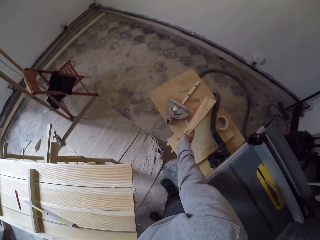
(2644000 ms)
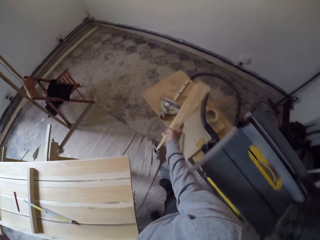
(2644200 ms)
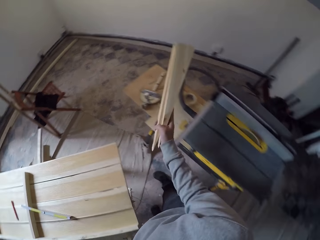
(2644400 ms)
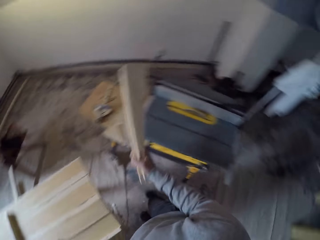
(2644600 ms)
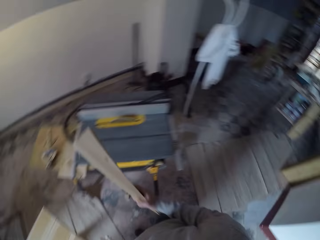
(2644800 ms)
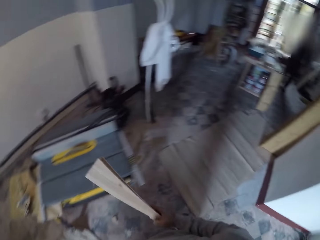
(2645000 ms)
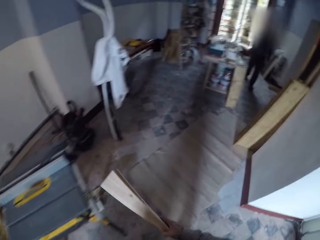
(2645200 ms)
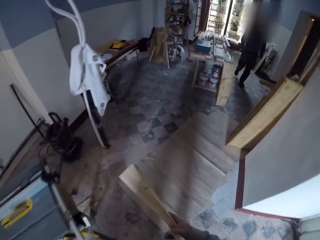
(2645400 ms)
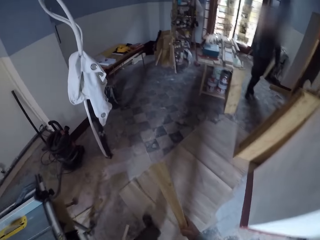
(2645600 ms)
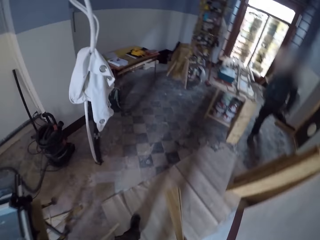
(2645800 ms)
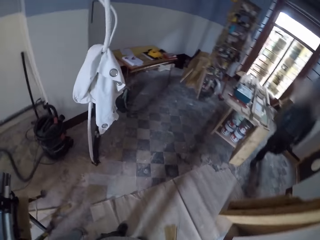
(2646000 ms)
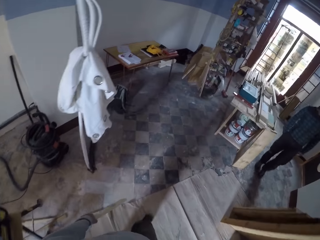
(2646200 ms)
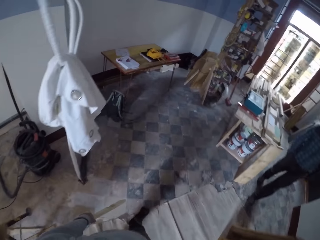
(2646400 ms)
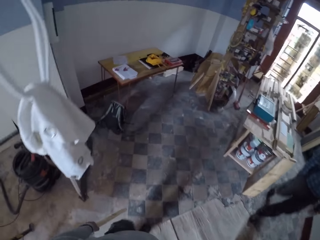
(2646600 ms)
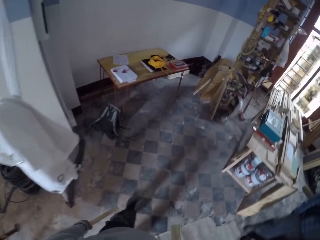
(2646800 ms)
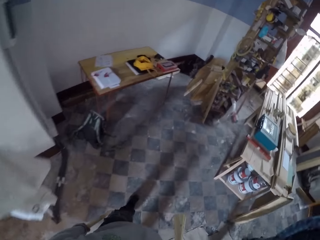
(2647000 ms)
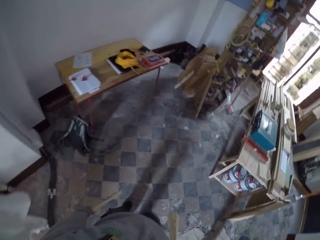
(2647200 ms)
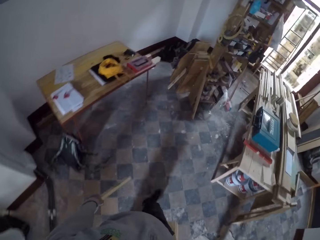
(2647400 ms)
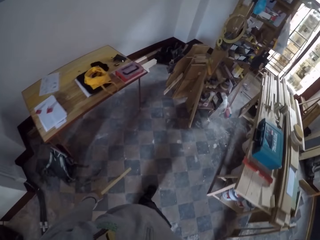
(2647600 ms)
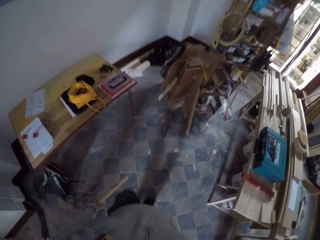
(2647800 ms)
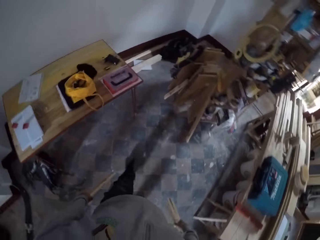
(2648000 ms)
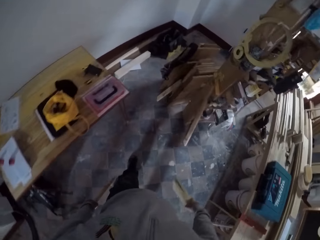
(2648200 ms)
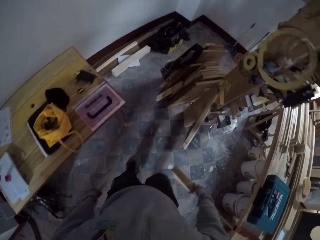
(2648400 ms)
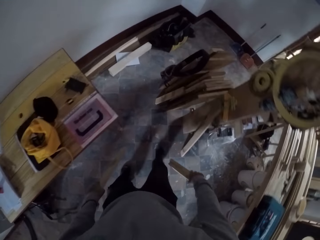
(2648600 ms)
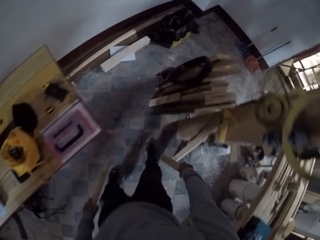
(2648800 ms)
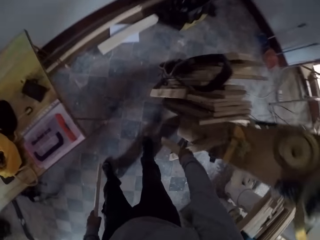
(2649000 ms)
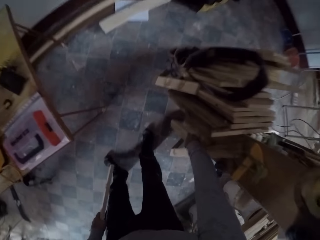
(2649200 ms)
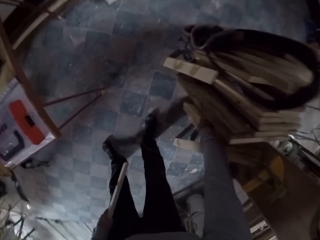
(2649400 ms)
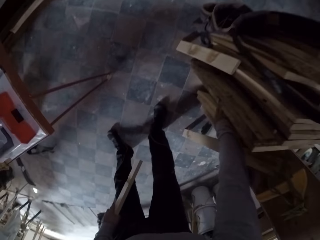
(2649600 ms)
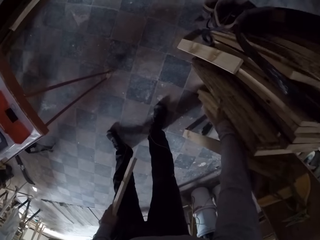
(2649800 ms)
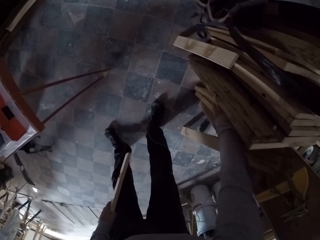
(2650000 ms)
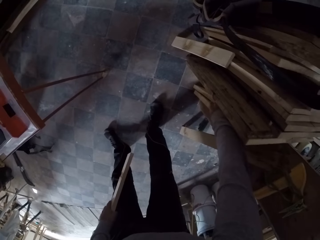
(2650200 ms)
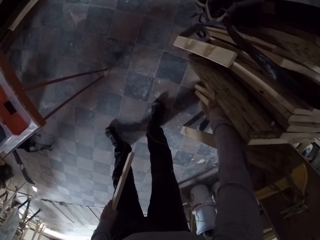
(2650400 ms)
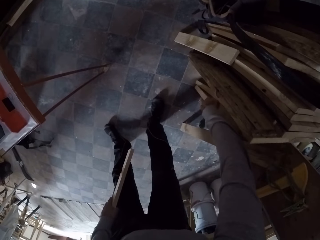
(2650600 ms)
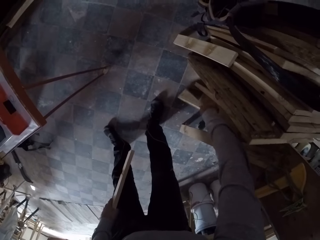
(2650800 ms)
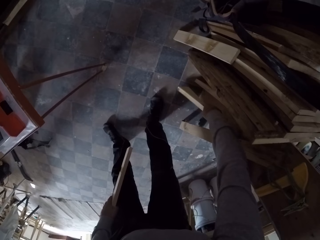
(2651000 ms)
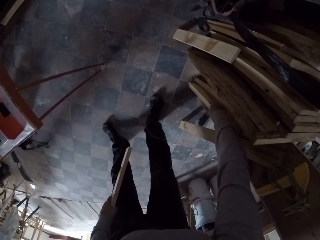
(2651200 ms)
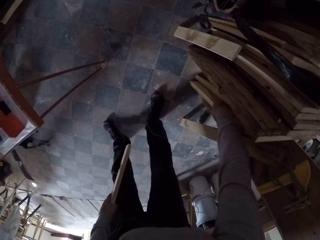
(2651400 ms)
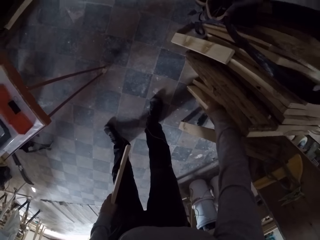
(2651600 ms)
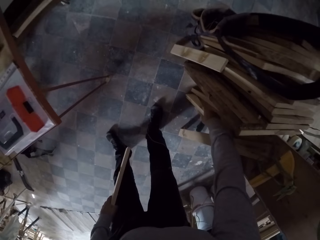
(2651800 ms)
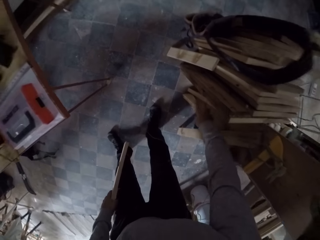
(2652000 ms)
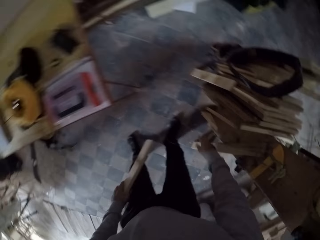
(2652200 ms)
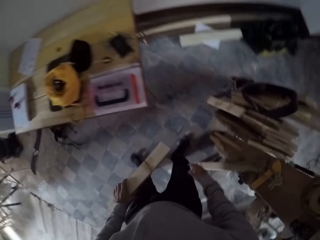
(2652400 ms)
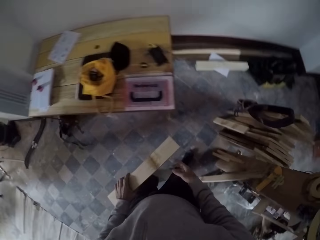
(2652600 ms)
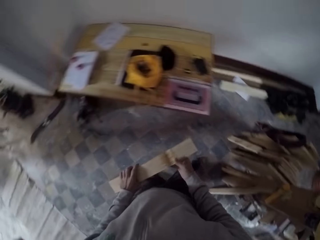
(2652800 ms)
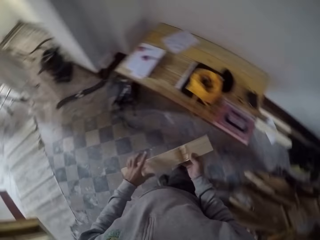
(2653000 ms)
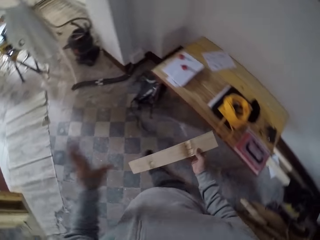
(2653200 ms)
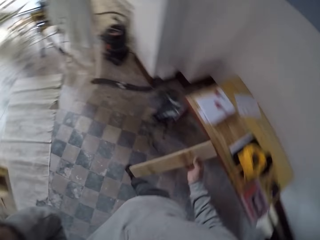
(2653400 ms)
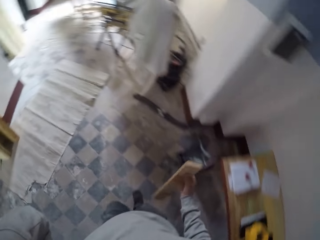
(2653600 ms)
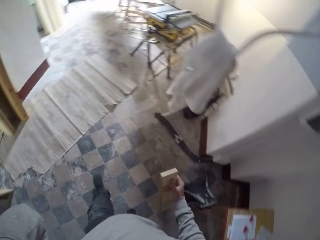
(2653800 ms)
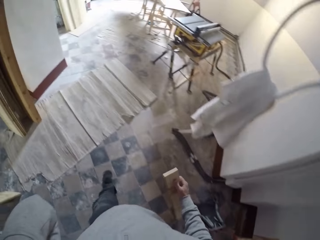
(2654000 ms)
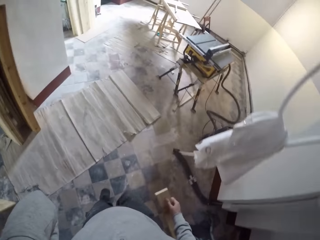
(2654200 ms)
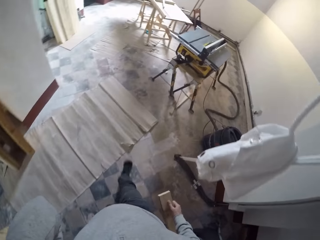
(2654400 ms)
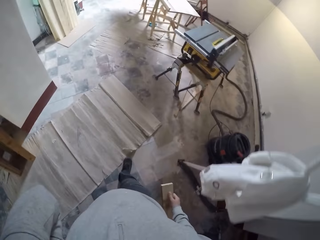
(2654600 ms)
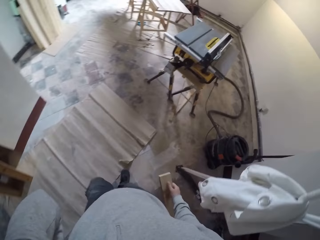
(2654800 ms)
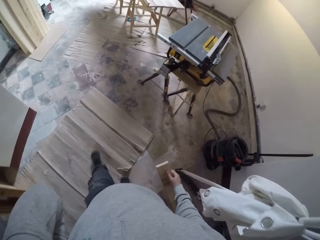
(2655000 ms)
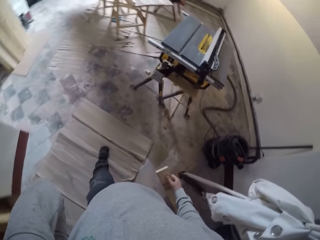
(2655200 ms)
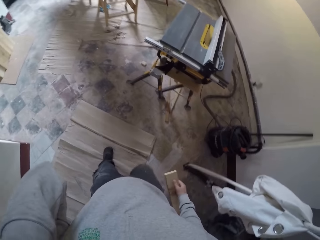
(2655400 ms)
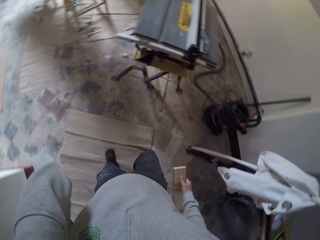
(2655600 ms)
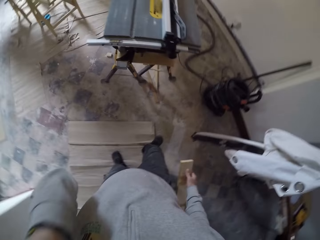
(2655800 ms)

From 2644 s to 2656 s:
The camera wearer picks up a wood. They walk. They put the woods aside. They walk.

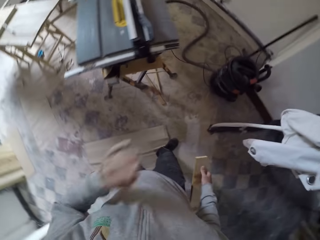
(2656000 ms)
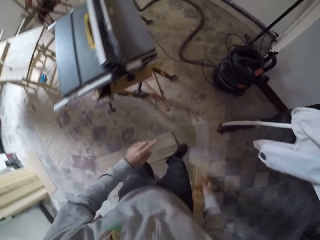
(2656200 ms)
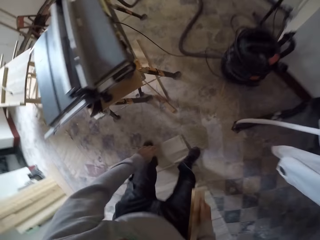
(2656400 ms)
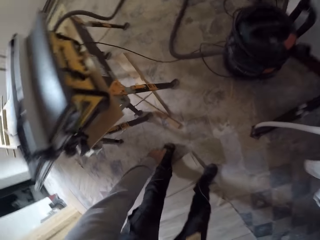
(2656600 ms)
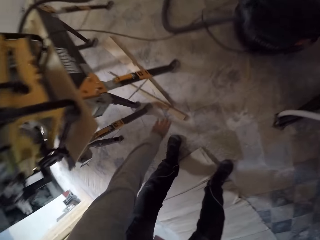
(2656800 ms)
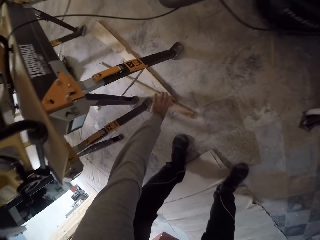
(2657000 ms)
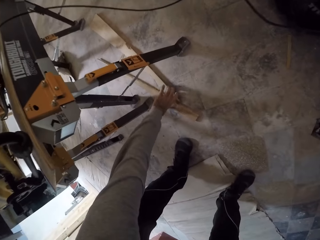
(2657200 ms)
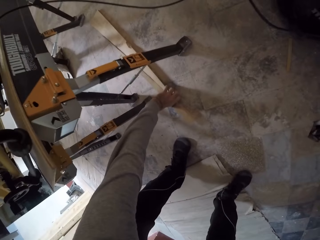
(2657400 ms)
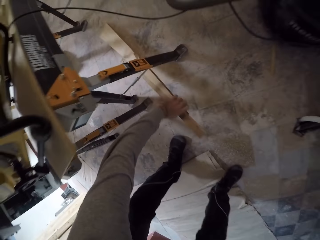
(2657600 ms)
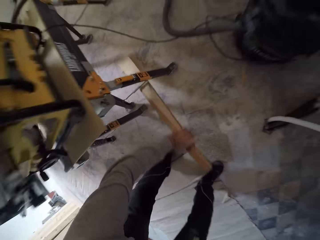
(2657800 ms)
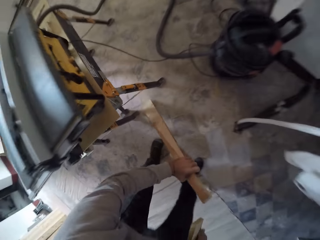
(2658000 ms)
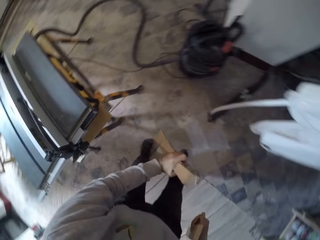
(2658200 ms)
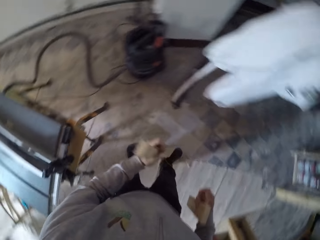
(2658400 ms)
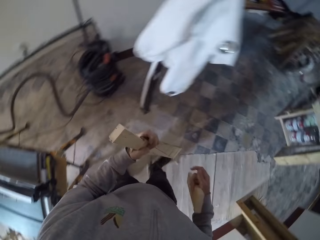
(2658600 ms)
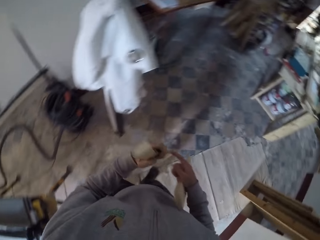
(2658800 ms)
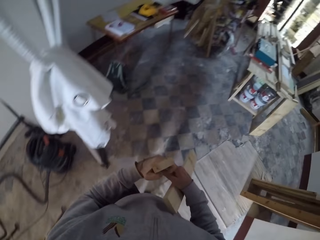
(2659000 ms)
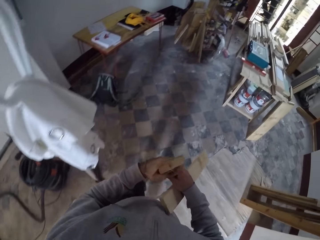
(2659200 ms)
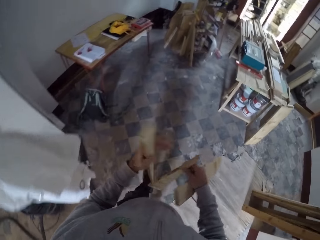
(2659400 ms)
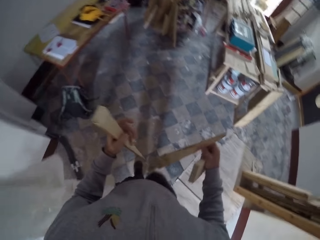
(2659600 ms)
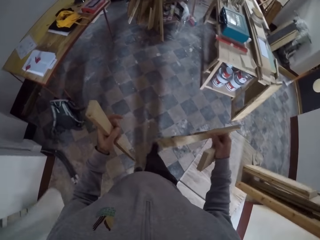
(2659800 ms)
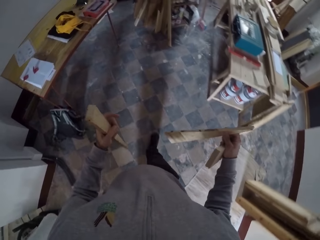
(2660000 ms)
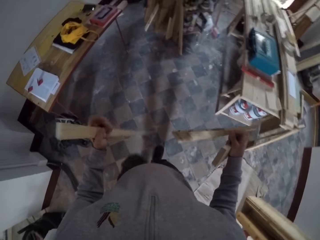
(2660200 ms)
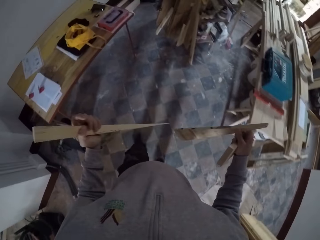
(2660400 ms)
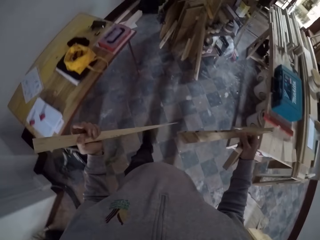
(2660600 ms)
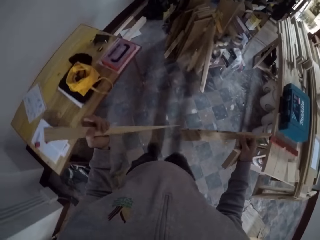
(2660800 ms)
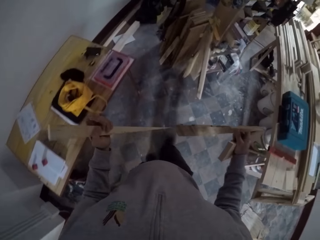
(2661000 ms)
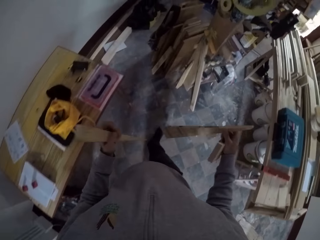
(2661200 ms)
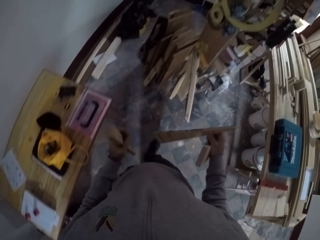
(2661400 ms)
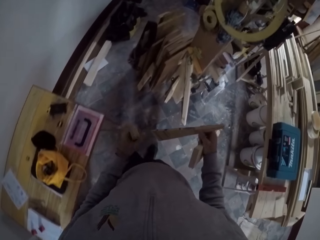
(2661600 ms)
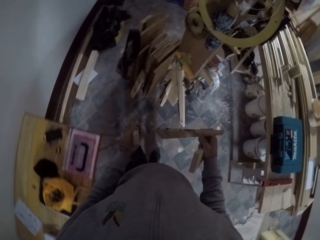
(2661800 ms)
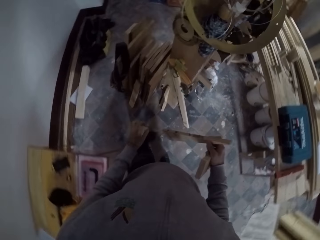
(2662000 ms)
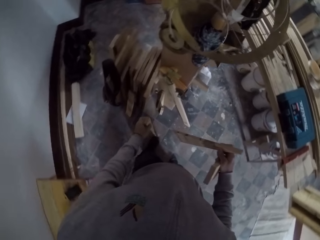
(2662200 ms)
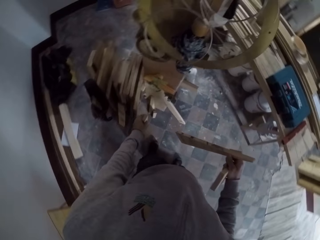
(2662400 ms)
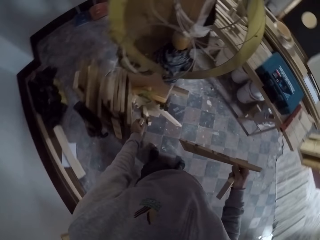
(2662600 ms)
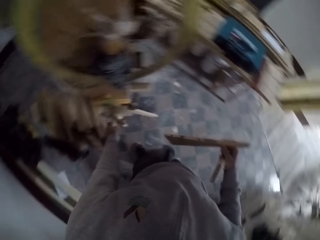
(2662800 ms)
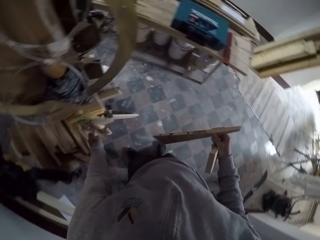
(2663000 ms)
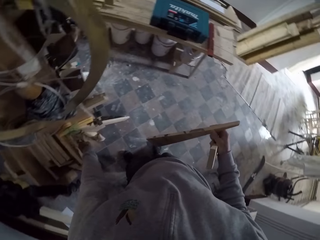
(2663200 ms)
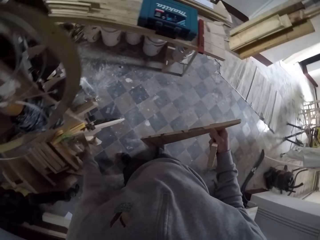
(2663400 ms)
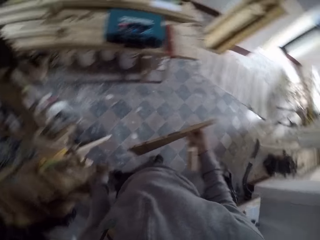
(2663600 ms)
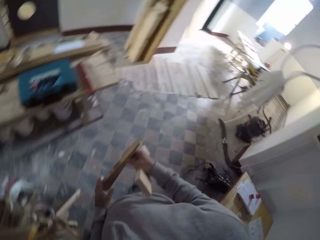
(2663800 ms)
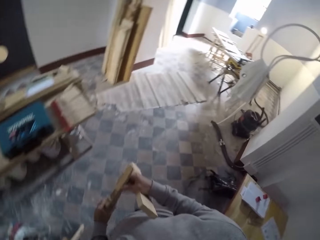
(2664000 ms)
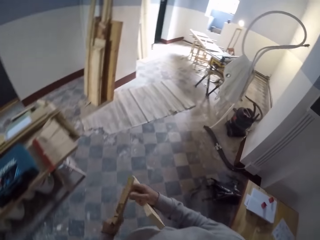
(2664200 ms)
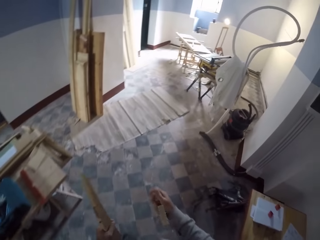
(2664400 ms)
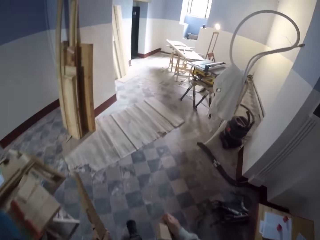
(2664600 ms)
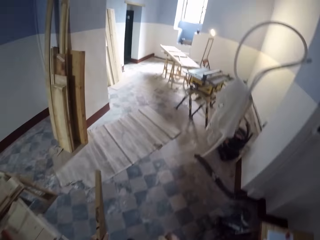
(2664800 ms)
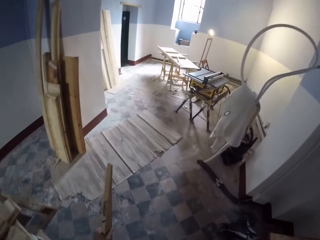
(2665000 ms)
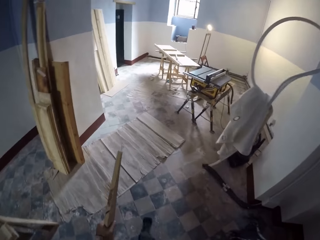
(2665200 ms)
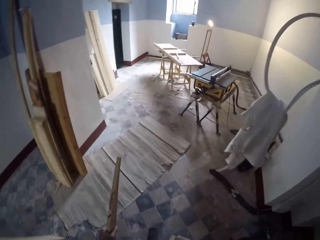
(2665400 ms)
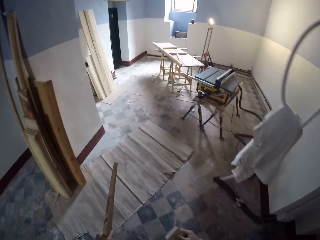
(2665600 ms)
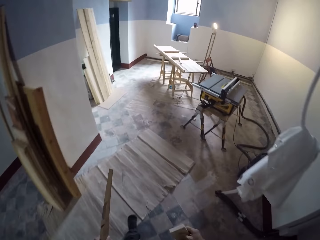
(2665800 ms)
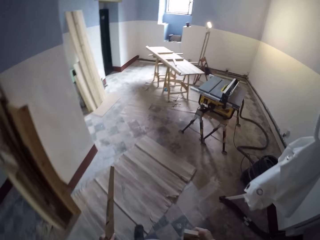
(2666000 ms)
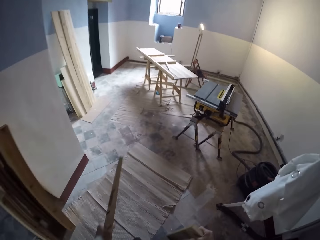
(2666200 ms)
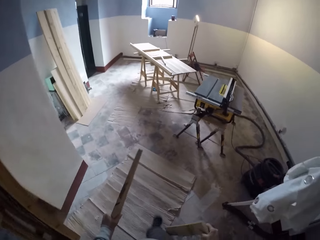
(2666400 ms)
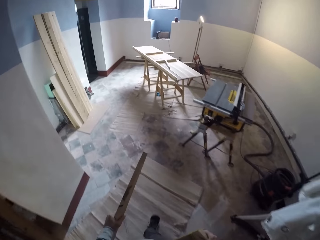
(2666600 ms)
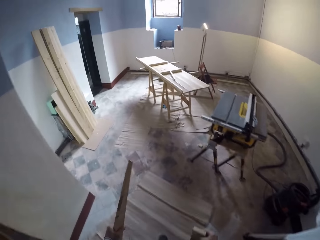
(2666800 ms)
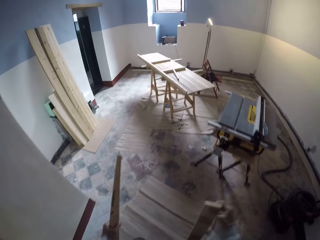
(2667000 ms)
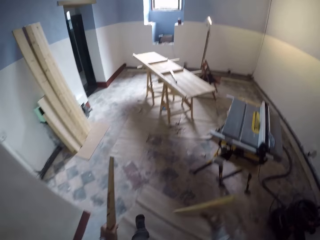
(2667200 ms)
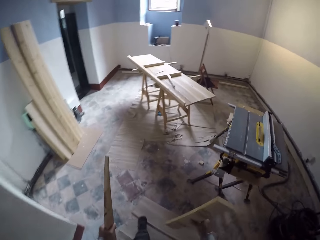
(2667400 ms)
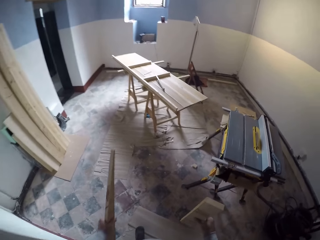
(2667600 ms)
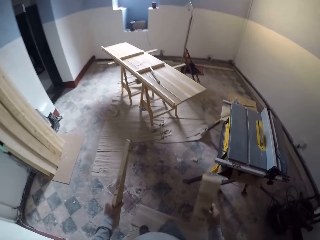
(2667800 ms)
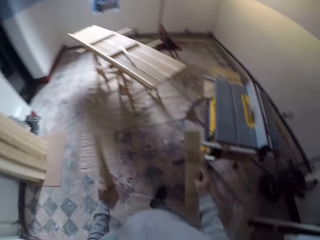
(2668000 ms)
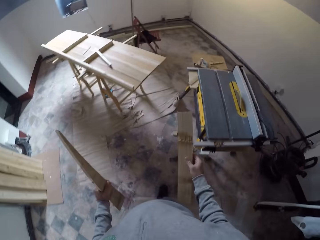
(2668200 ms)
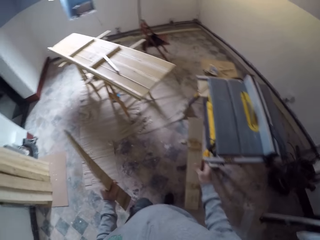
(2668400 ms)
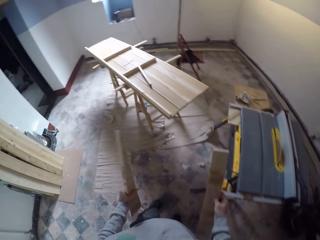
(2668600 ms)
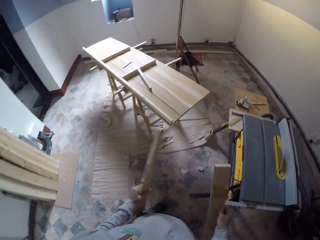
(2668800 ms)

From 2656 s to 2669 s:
The camera wearer takes other woods. They walk. They put the woods aside. They walk.
